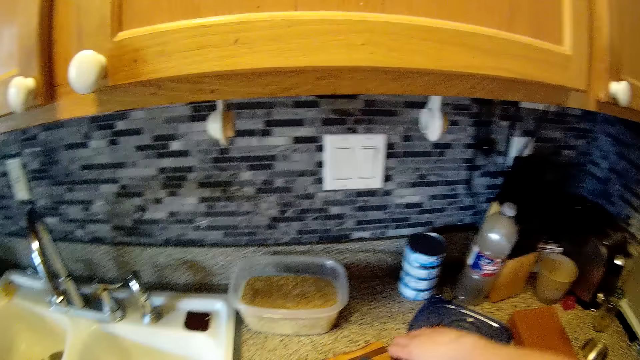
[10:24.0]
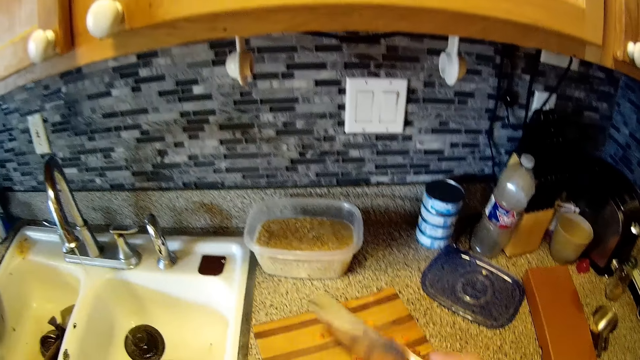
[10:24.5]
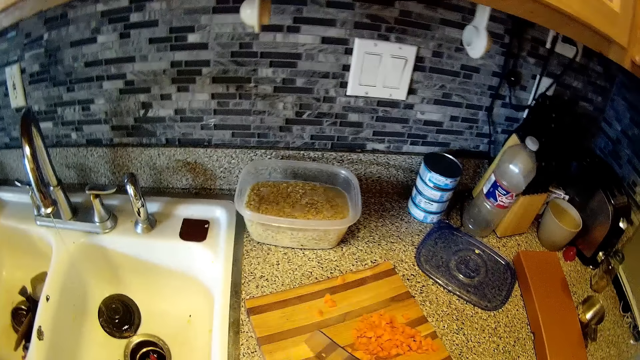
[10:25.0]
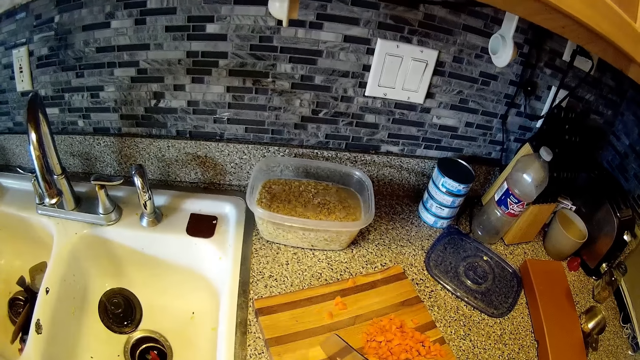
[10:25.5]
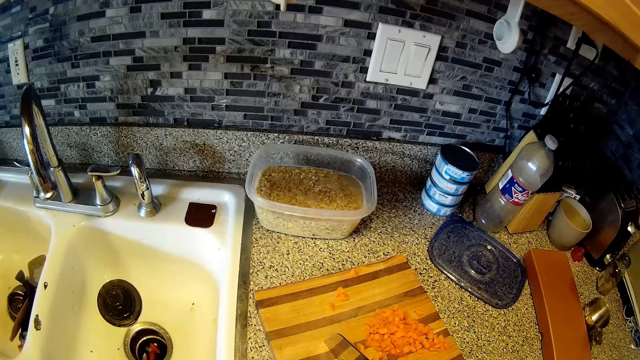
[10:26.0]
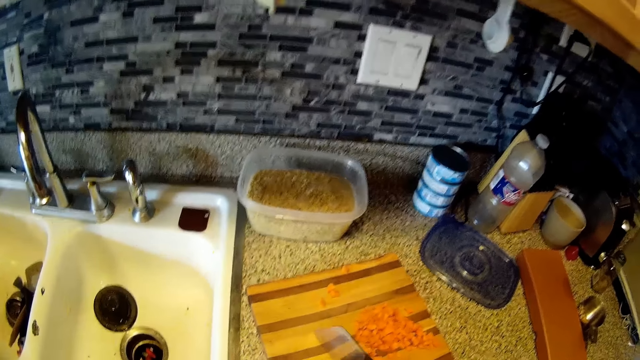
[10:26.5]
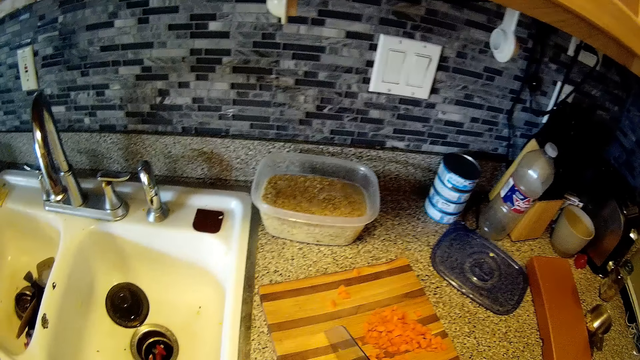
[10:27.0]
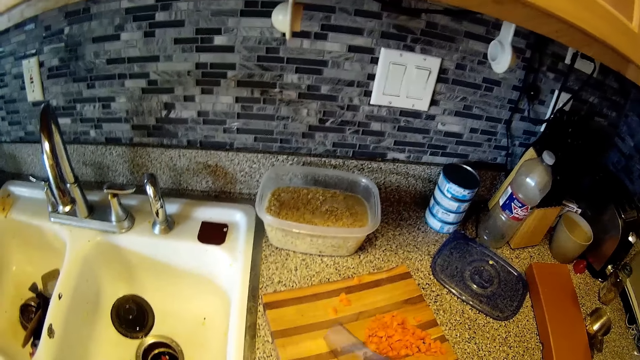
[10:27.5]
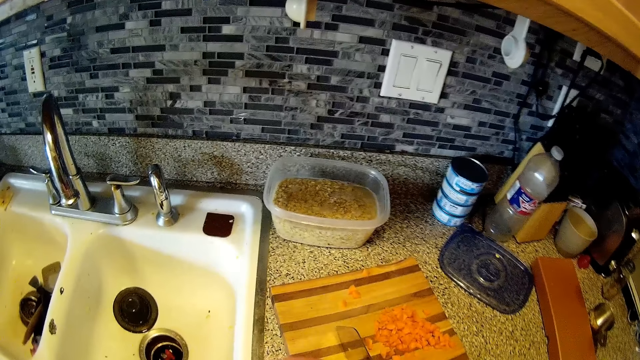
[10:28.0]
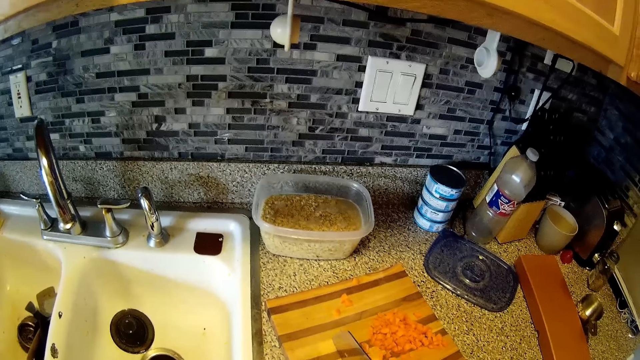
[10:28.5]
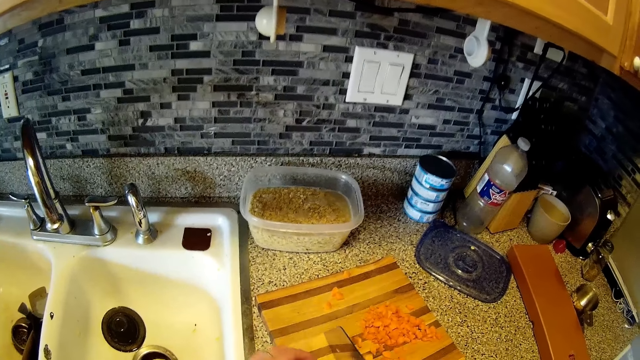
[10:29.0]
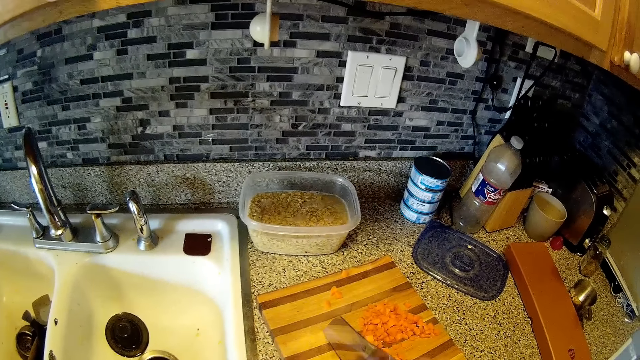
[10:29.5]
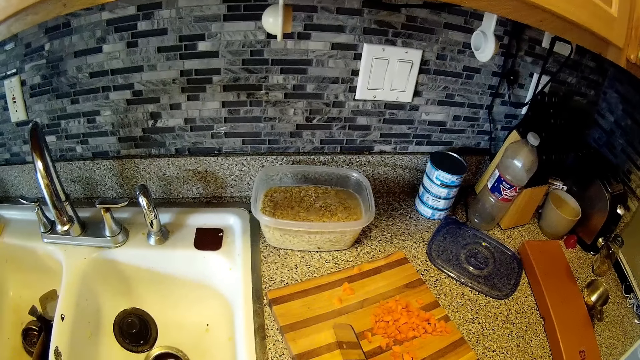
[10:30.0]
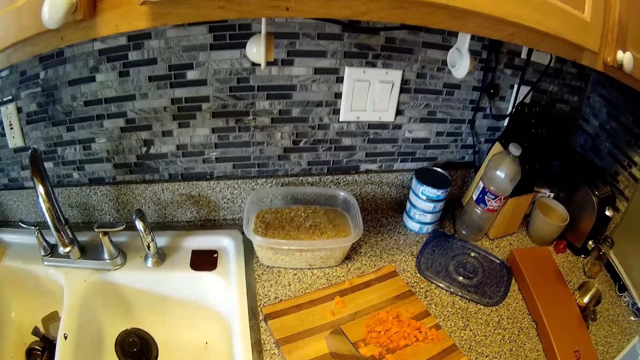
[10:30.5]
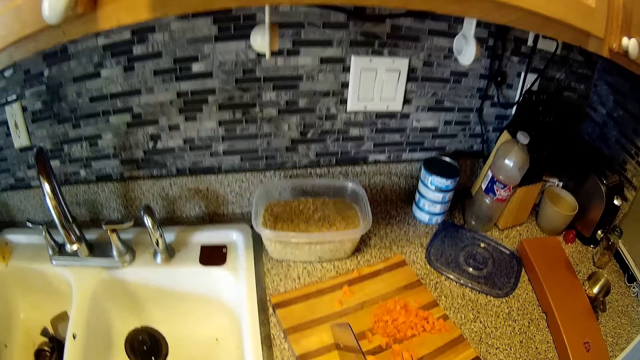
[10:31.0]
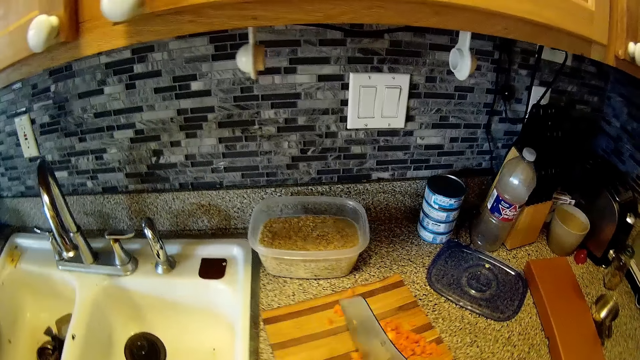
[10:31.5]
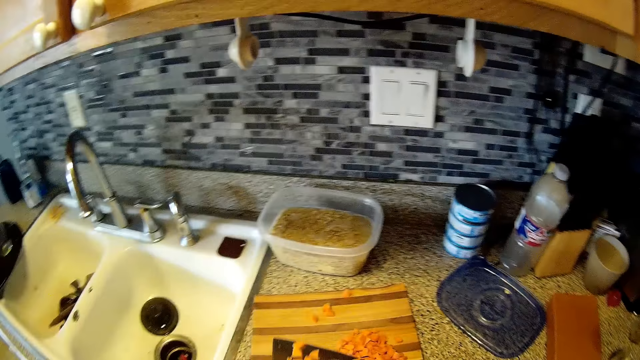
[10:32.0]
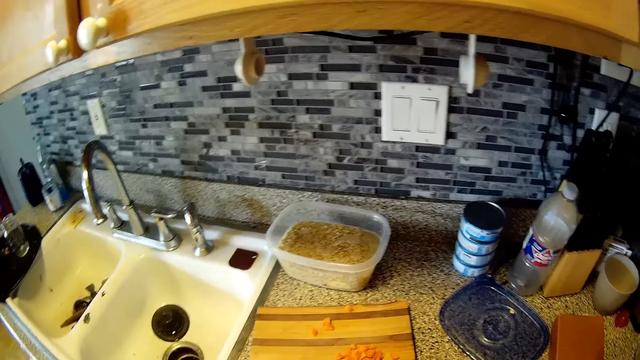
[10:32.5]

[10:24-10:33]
The camera wearer picks up a knife on the chopping board with her right hand. She looks at the tin. She chops the carrot chips on the chopping board with the knife in her right hand. She cuts the meat into pieces. She interacts with a man.

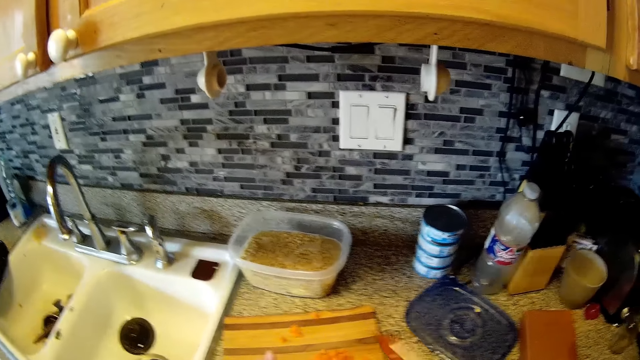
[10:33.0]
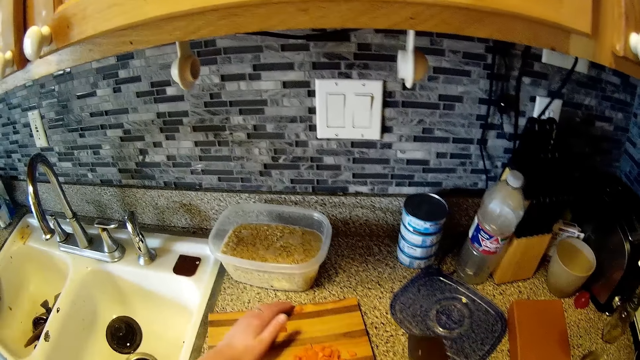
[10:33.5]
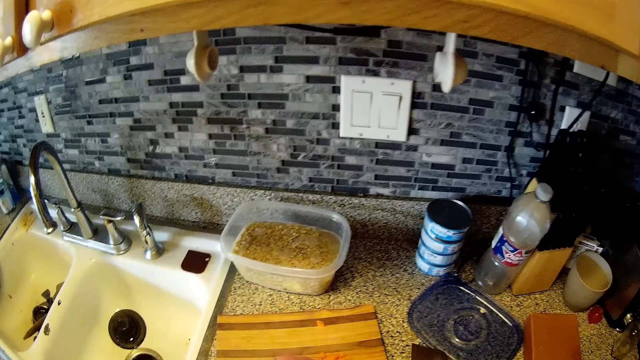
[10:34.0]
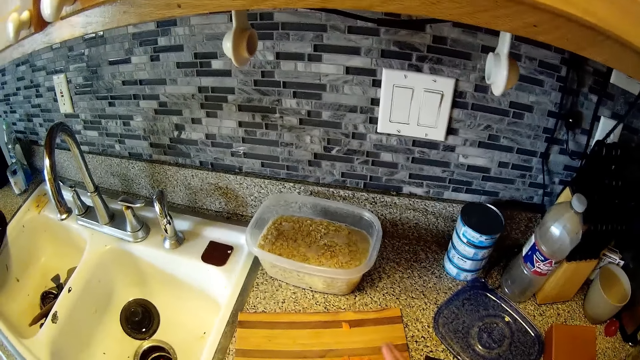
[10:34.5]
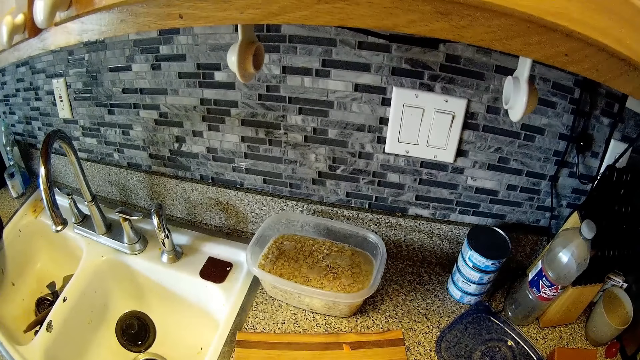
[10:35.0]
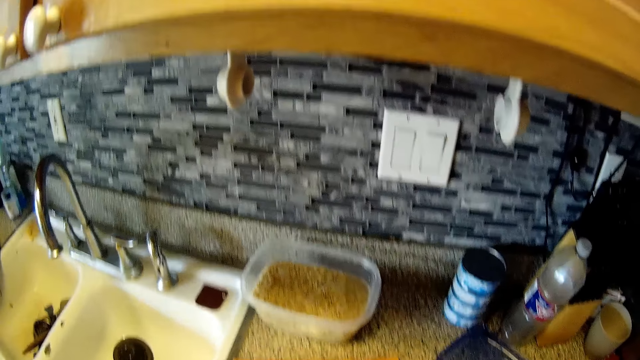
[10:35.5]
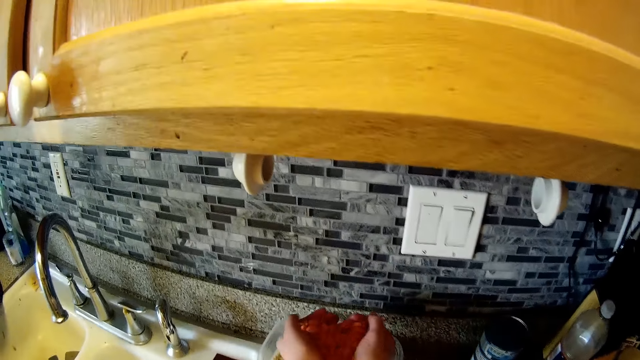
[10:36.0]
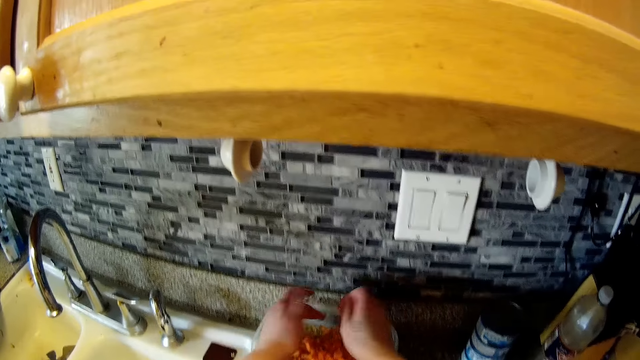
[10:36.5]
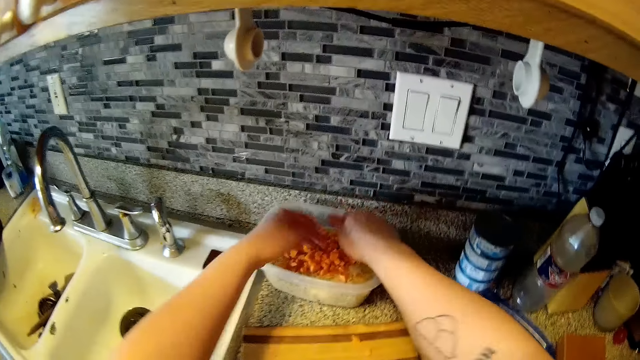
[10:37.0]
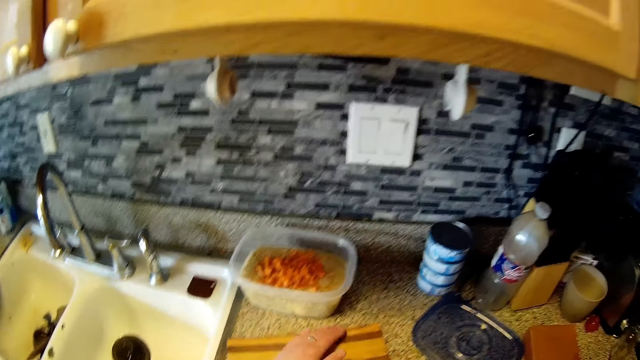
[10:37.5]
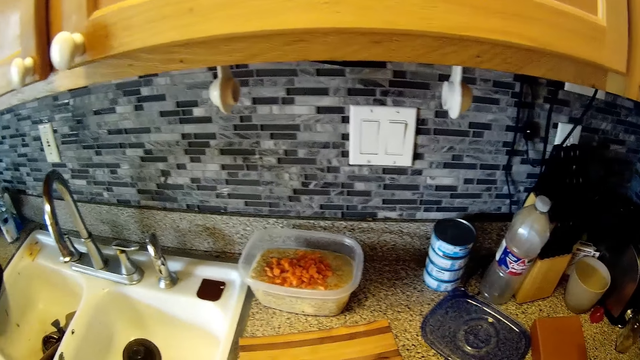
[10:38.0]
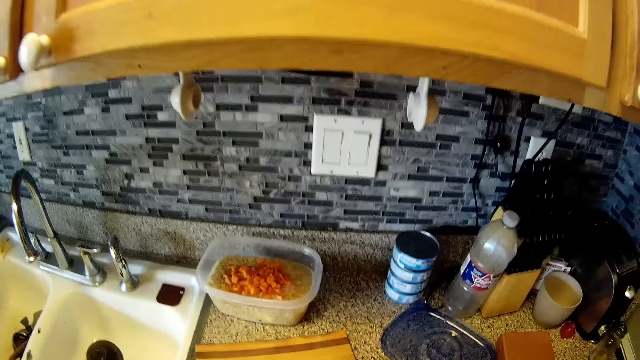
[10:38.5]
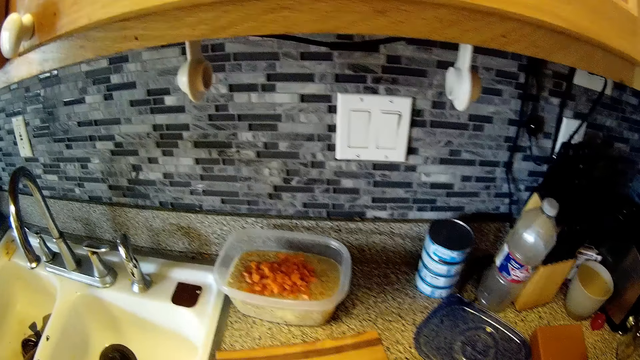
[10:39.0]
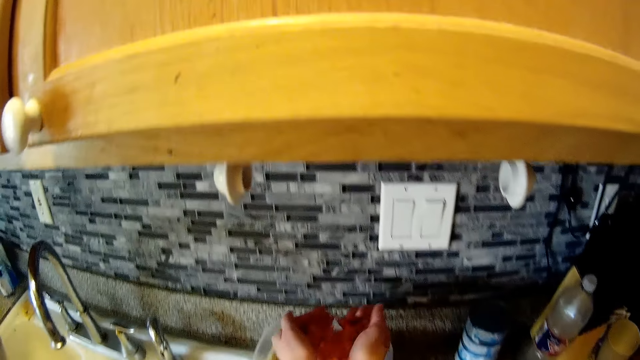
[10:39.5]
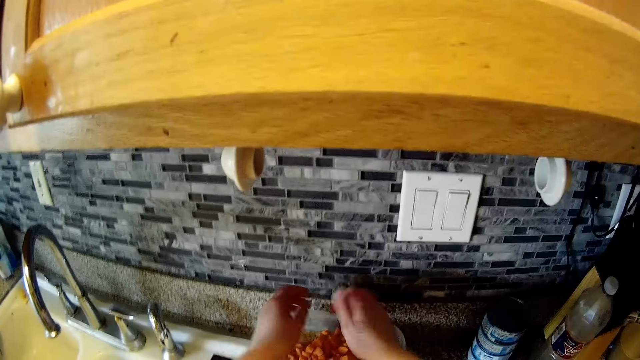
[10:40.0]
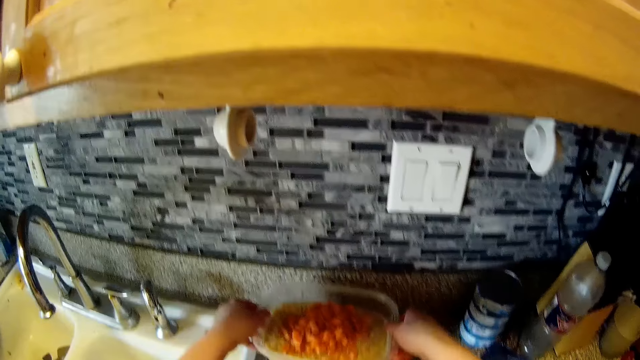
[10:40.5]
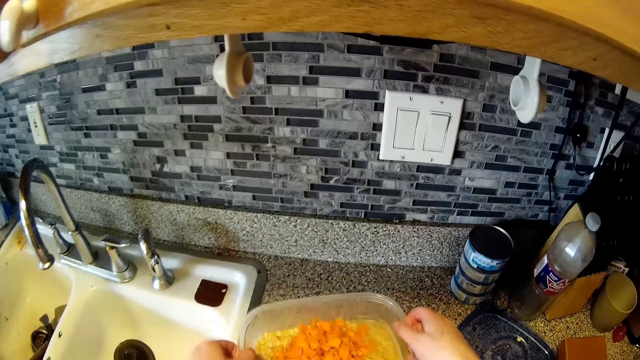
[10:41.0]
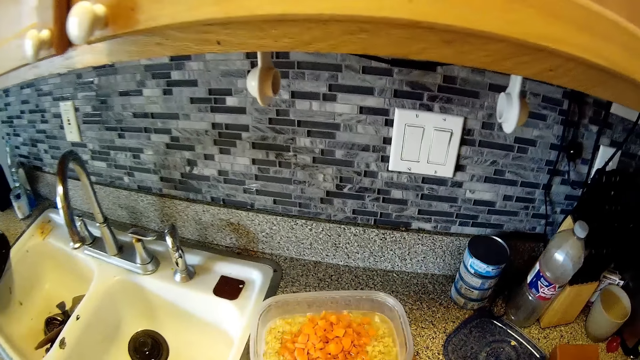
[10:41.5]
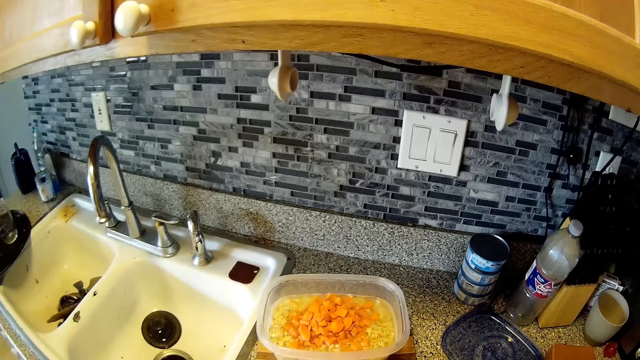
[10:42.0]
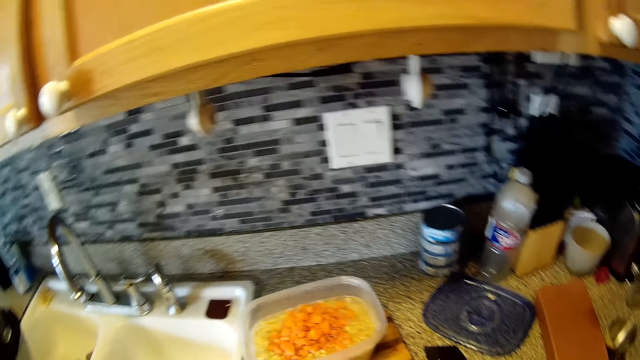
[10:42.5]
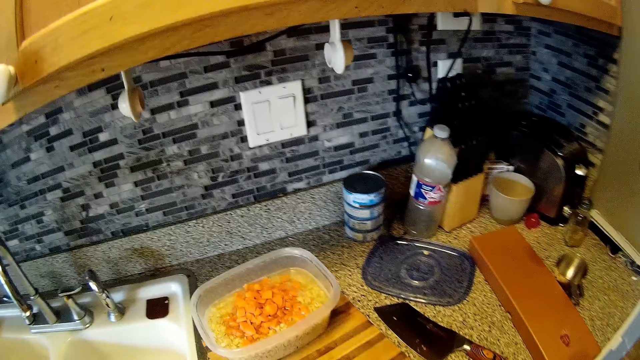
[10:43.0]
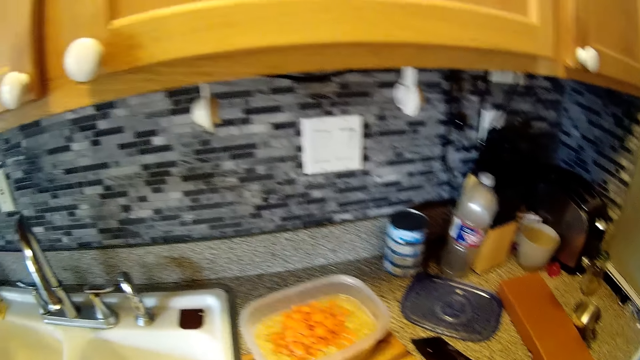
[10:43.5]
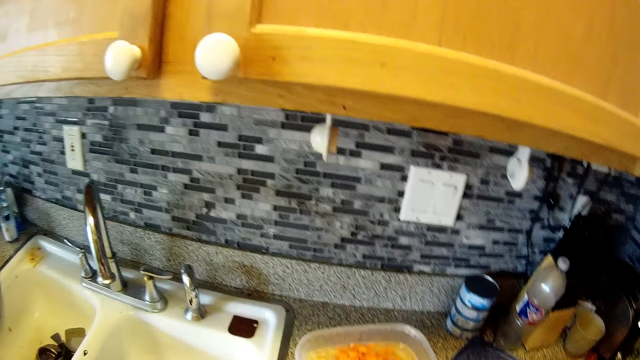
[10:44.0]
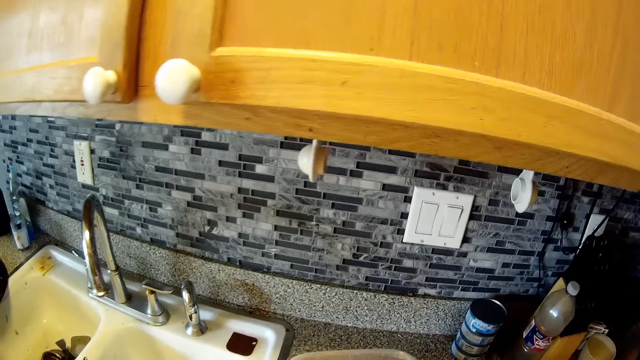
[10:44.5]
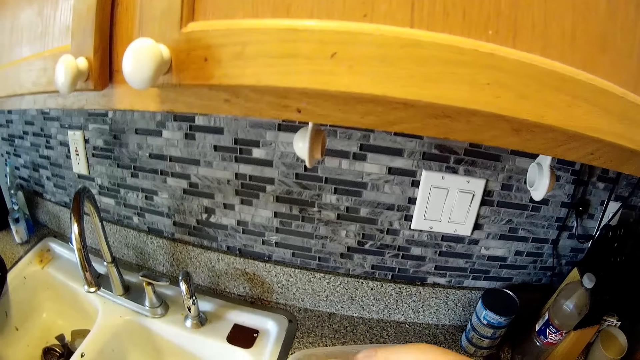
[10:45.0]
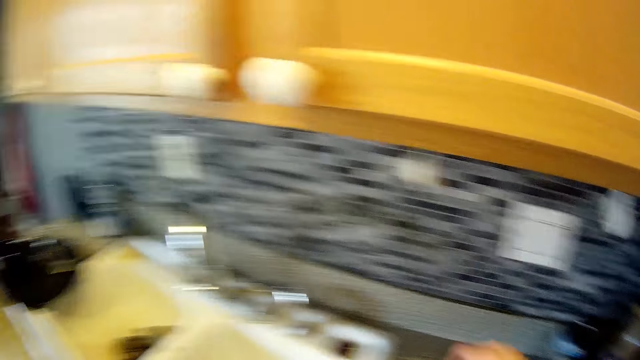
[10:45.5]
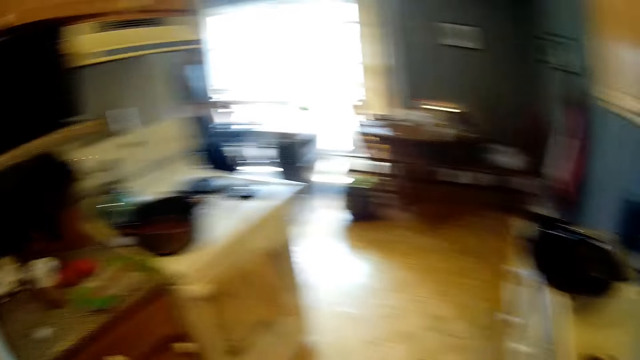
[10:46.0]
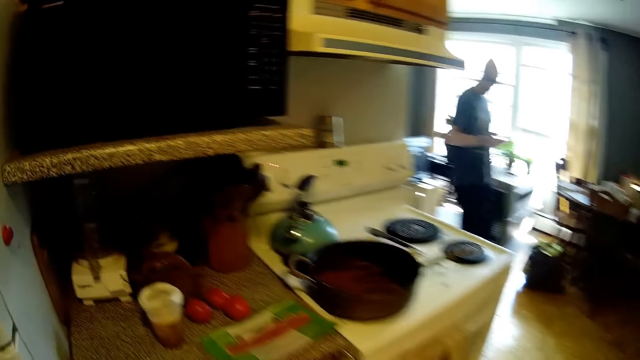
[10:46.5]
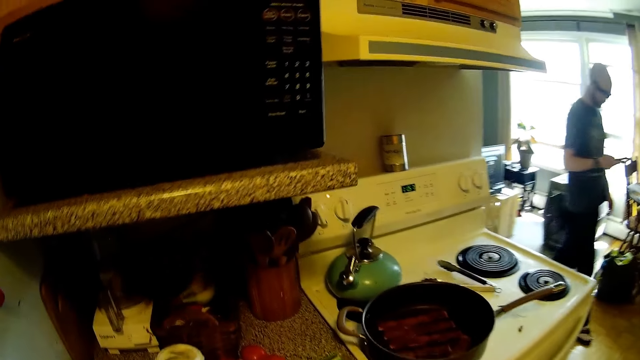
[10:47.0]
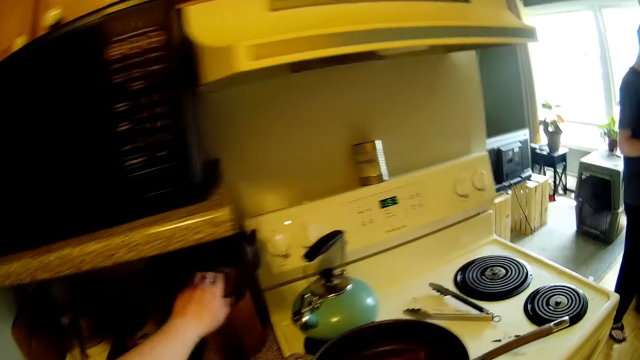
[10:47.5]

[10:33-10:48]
The camera wearer puts the meat pieces together. She drops the knife on a countertop with her right hand. She puts the meat pieces in the tin. She puts the carrot chips in a bowl with both hands. She shakes the hands. She puts the meat pieces in the tin. She picks up the bowl from the countertop with both hands and puts the bowl on the chopping board with both hands. She picks up the tin with the meat. She puts the tin on the chopping board. She looks at the switches on the wall. A man operates the phone with his right hand.
